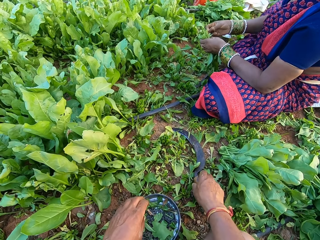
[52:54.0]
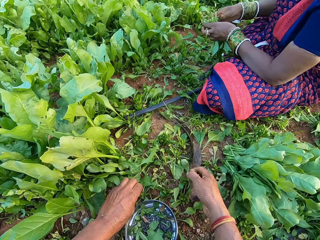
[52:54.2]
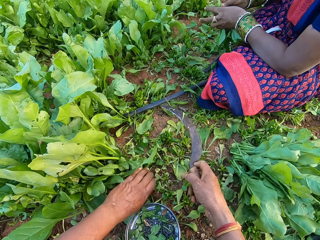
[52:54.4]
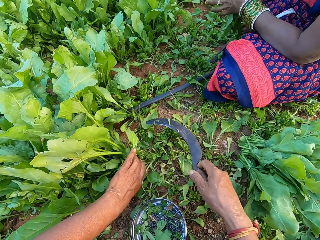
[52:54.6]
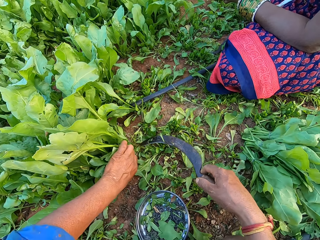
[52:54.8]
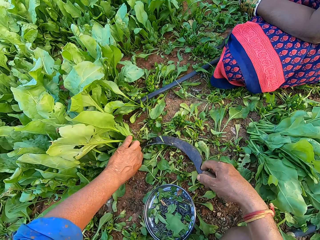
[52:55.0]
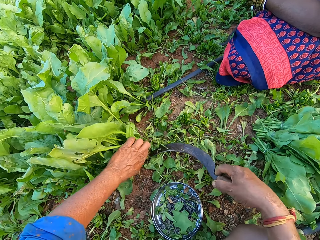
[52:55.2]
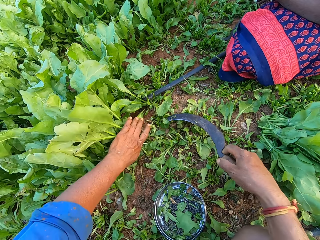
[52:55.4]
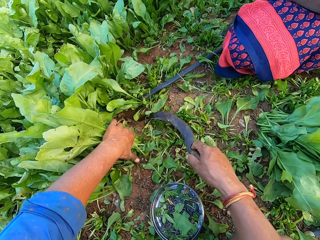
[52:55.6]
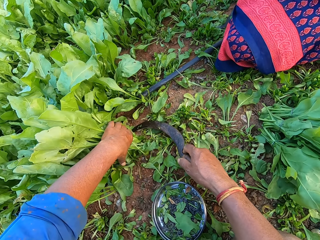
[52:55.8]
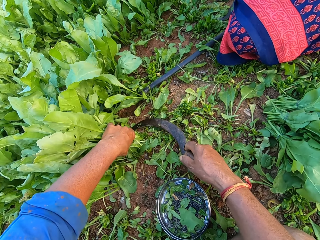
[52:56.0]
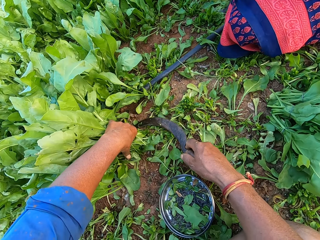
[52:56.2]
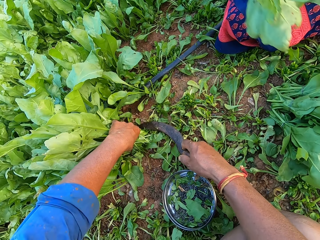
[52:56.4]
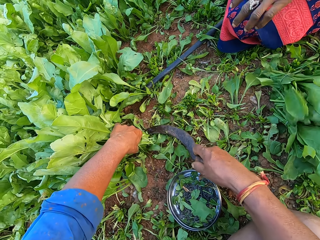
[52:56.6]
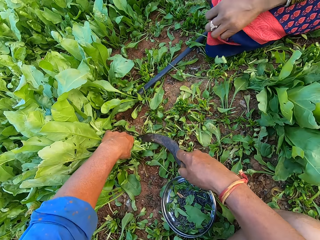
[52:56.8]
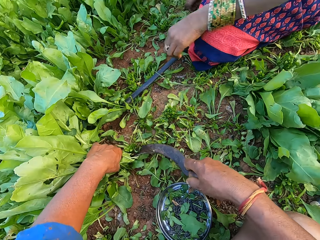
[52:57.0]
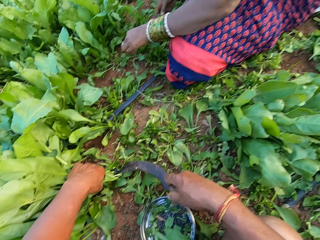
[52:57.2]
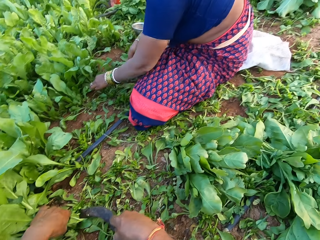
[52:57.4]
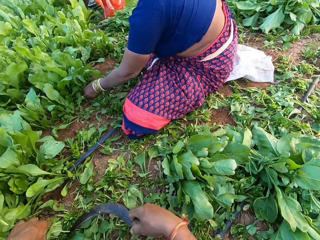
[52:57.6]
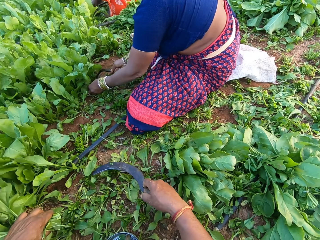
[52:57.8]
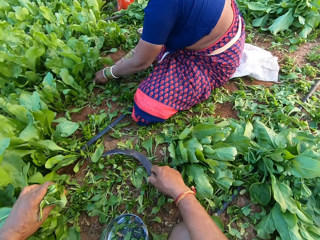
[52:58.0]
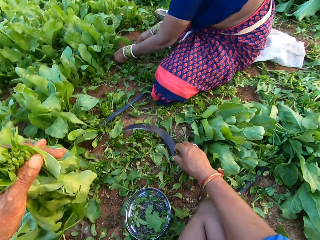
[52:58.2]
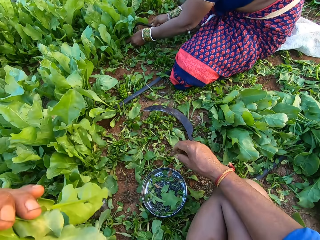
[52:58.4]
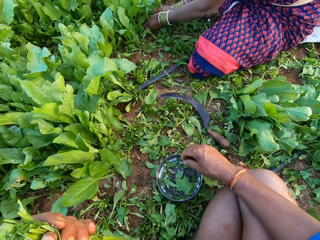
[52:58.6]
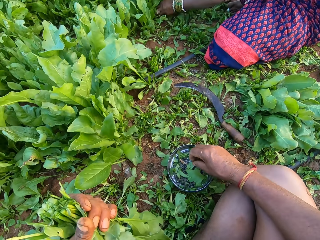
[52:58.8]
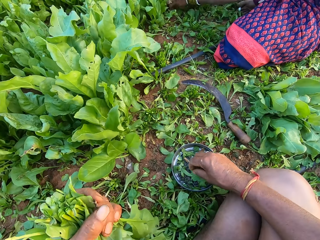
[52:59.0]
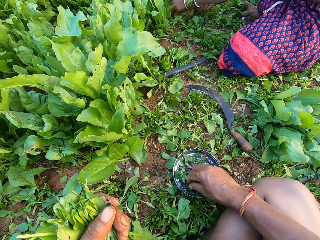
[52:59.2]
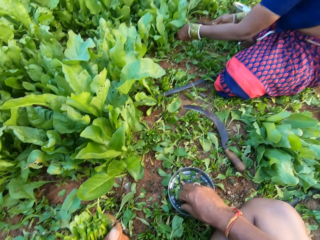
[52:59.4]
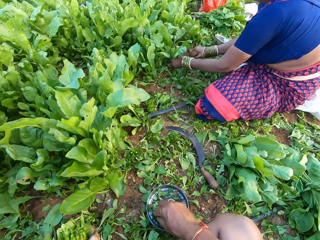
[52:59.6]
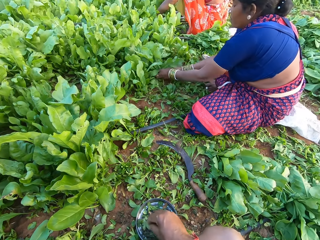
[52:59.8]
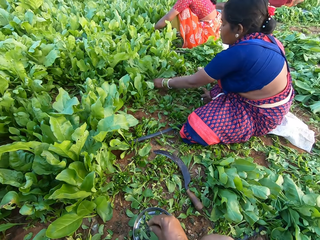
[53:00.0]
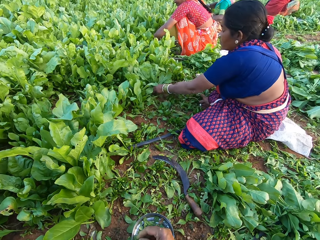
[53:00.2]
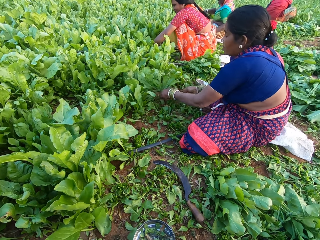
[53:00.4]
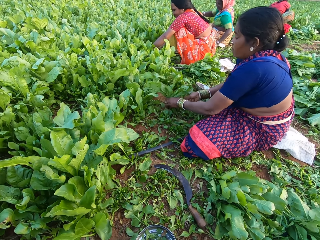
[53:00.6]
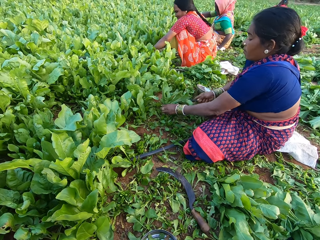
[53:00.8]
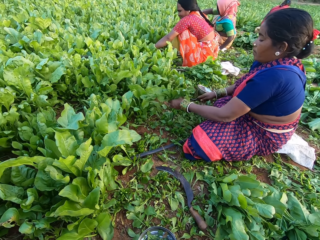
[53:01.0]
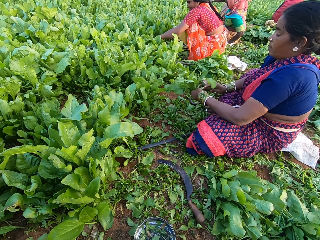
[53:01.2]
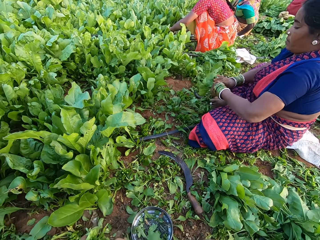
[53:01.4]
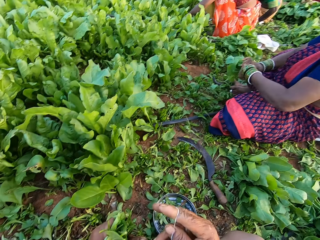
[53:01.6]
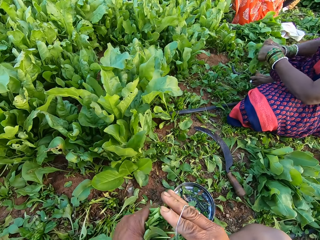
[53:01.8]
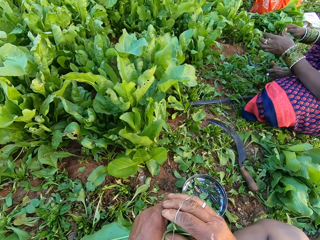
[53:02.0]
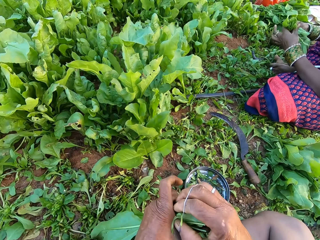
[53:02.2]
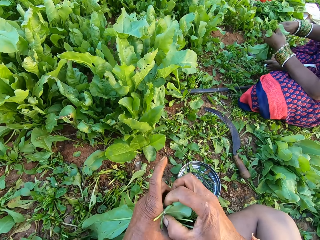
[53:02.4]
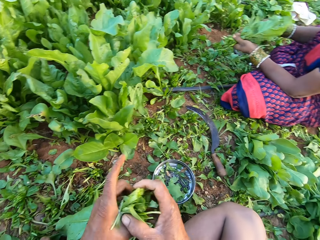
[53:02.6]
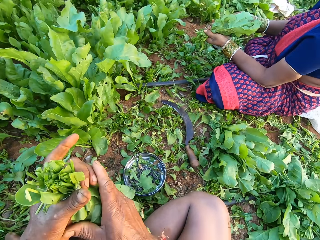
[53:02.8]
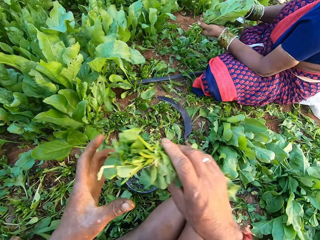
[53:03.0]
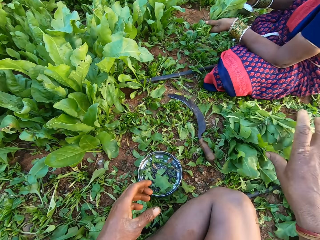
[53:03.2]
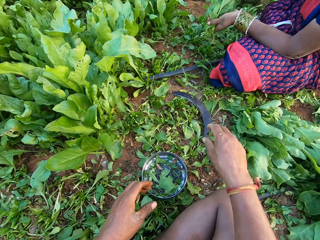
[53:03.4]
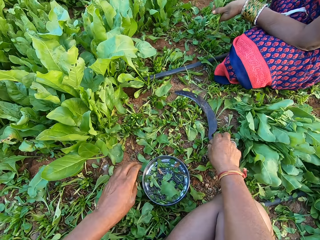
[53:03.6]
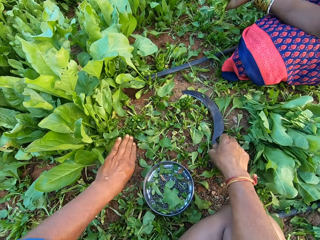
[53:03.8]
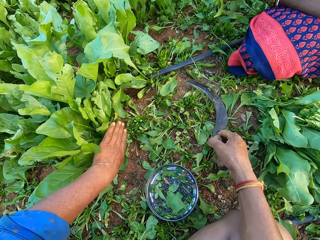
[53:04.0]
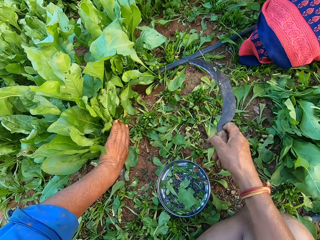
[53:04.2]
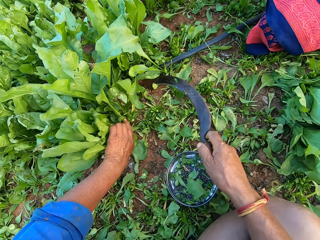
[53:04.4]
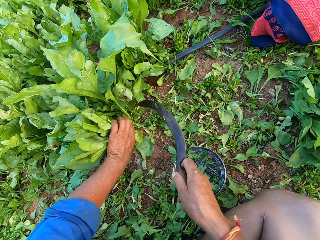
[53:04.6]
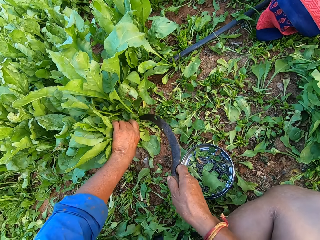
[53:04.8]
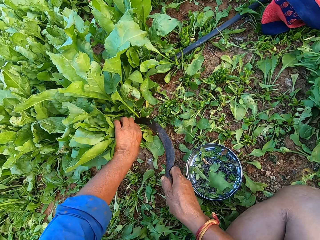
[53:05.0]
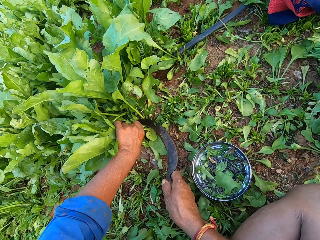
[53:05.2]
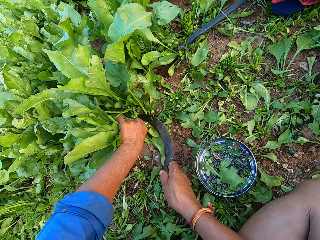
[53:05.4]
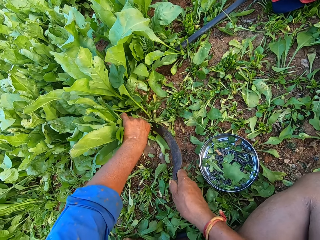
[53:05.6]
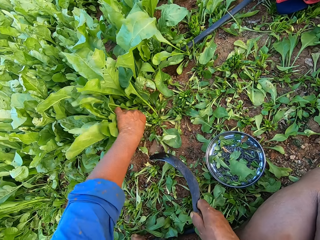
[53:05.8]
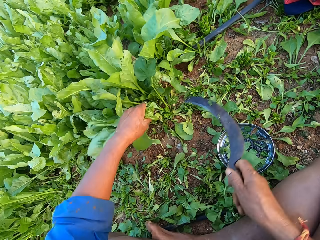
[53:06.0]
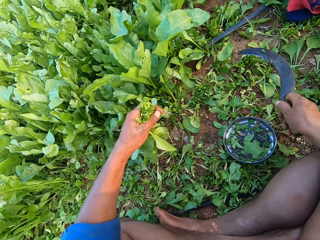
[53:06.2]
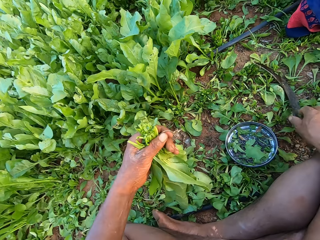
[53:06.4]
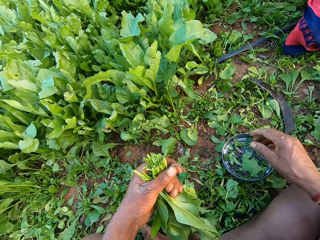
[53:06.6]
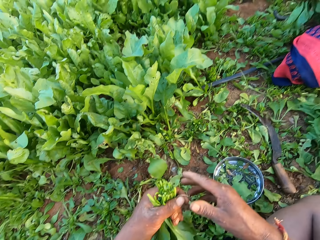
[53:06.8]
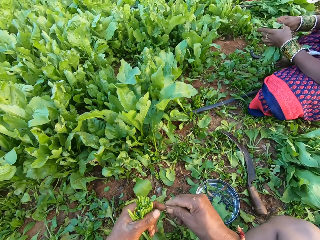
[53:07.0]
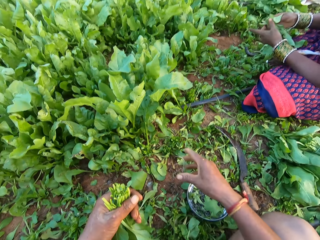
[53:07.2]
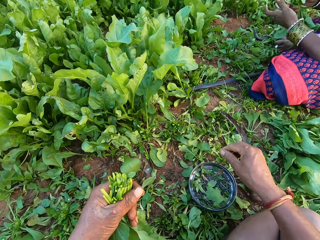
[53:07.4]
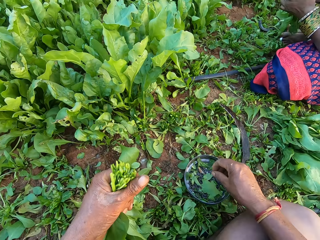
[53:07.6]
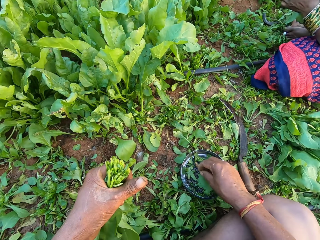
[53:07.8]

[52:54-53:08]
The camera wearer picks the sickle from the ground with his right hand. The woman binds the collard green vegetables in her left hand with the rubber in her right hand. The camera wearer cuts some collard green vegetables in his left hand with the sickle in his right hand. The woman drops the collard green vegetable on the ground with her left hand. She cuts some collard green vegetables in her left hand with the sickle in her right hand. The camera wearer drops the sickle on the ground with his right hand. He picks a rubber band from the bowl on the ground with his right hand. The woman holds the collard green vegetables with both hands. The camera wearer binds the collard green vegetables in his left hand with the rubber in his right hand. He drops the collard green vegetable on the ground with his right hand. He picks the sickle. He drops the collard green vegetable on the ground with his right hand again. He cuts some collard green vegetables in his left hand with the sickle in his right hand. He drops the sickle on the ground with his right hand.

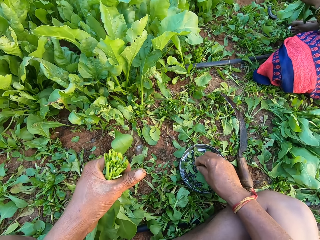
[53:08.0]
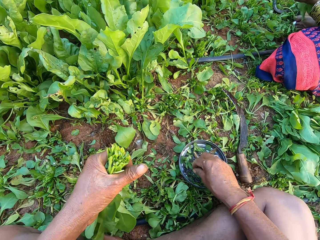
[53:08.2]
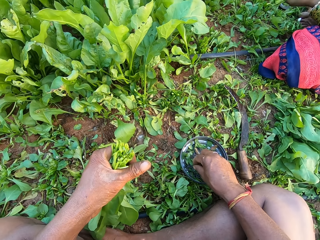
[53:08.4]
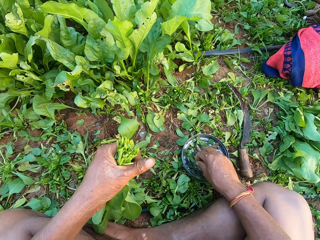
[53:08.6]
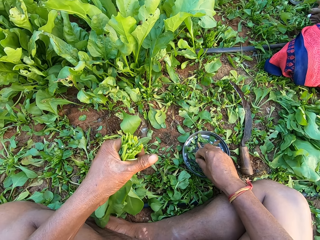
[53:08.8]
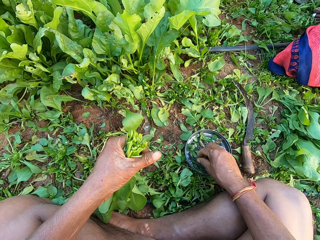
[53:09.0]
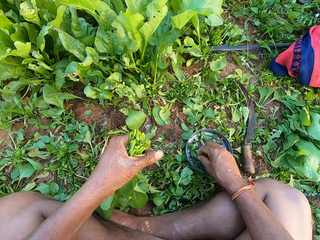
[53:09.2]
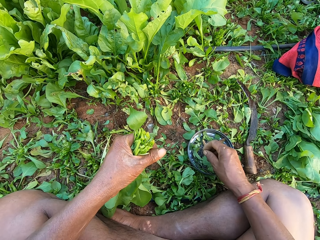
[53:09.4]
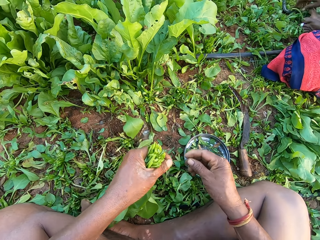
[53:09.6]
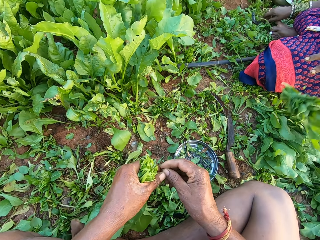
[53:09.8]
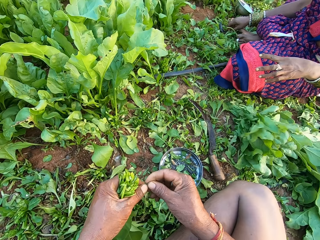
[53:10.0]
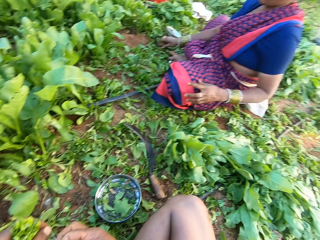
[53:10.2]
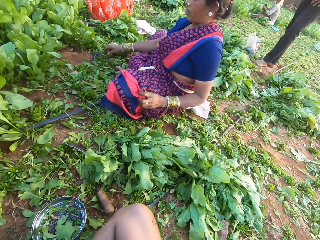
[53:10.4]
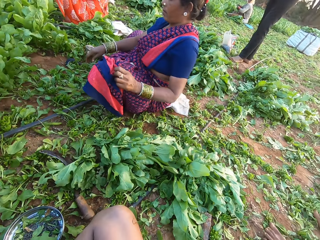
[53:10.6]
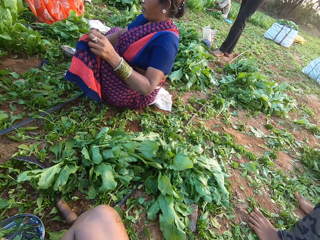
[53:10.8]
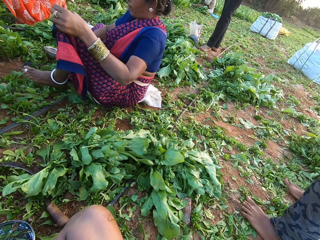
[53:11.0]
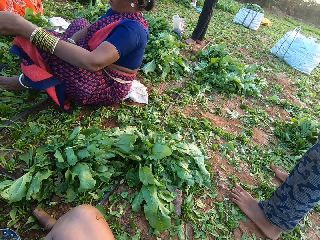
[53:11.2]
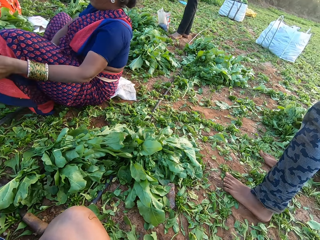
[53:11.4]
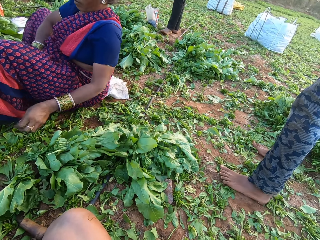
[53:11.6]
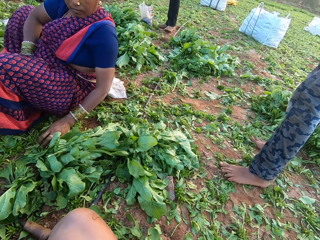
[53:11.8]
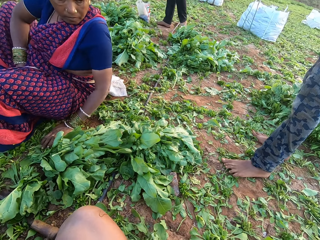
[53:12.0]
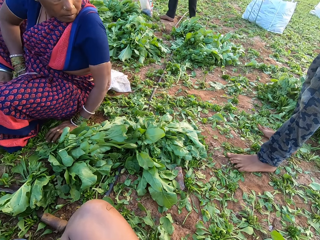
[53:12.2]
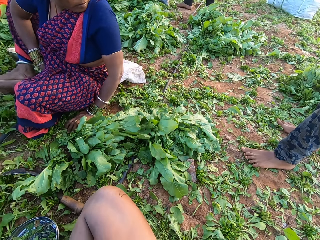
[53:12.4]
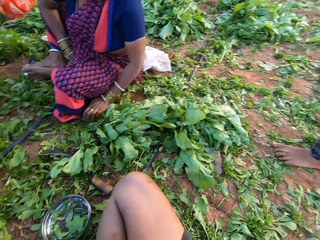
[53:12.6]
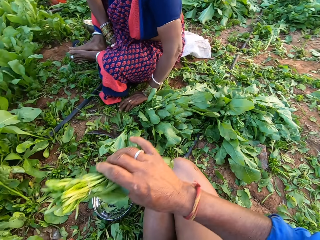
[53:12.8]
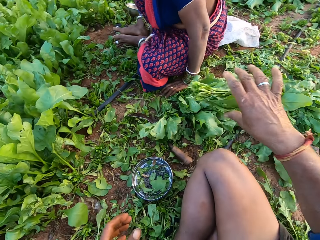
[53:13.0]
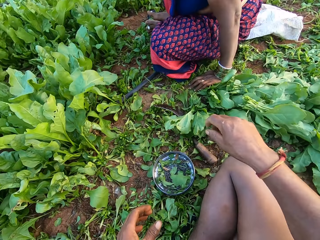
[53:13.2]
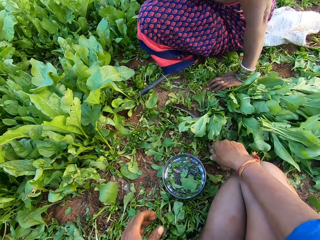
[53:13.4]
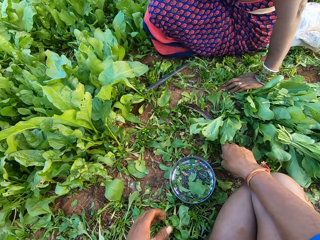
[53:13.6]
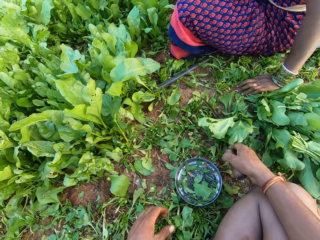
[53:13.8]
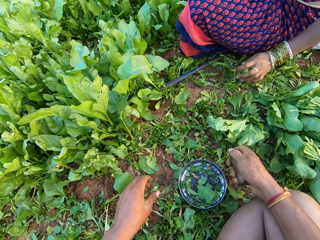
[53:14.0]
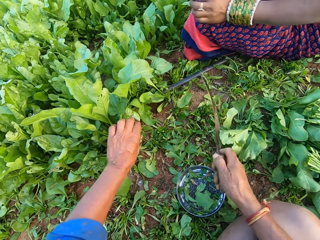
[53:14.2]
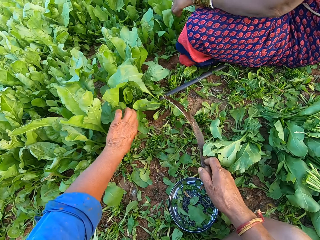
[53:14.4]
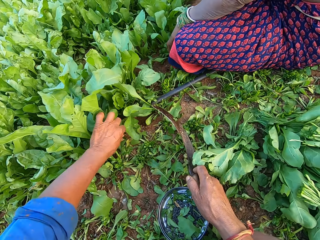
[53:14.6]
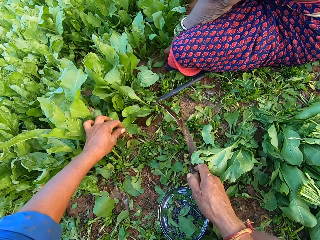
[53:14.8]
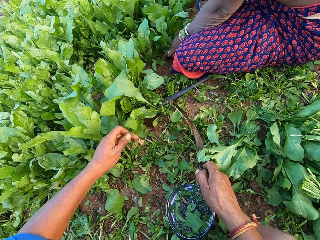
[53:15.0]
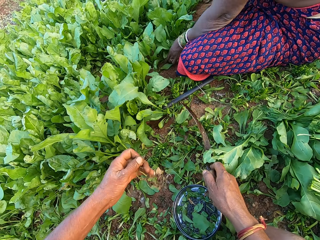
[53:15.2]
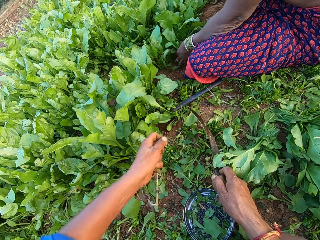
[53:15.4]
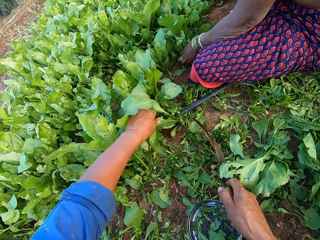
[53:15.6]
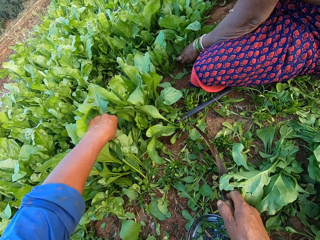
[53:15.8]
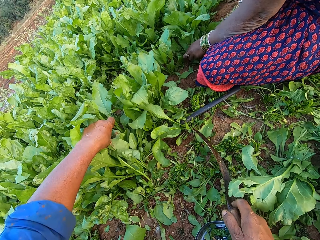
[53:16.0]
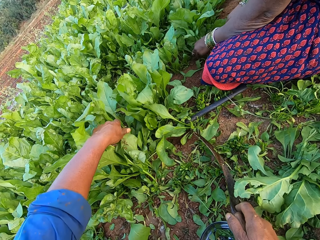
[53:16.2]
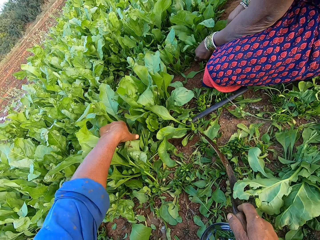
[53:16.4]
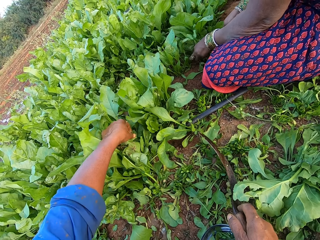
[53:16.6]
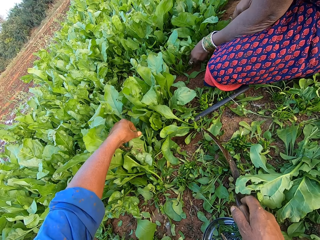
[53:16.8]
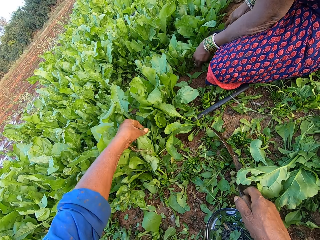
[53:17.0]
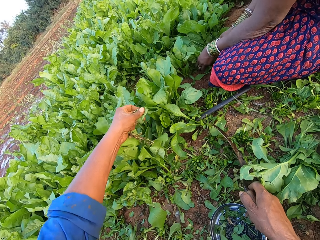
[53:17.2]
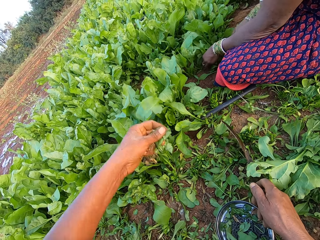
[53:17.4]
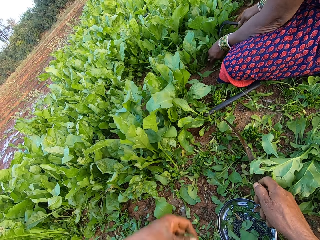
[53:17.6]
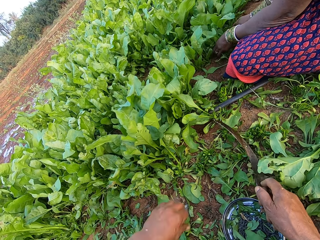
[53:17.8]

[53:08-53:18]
The camera wearer picks the rubber band. The woman drops the collard green vegetable on the ground with her left hand. The camera wearer holds the rubber with both hands. He drops the collard green vegetable on the ground with his right hand. He picks the sickle from the ground with his right hand. He moves some leaves from the collard green vegetable on the ground with his left hand. The woman cuts some collard green vegetables in her left hand with the sickle in her right hand.
